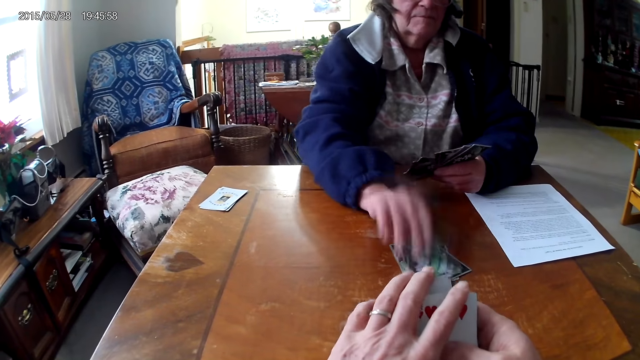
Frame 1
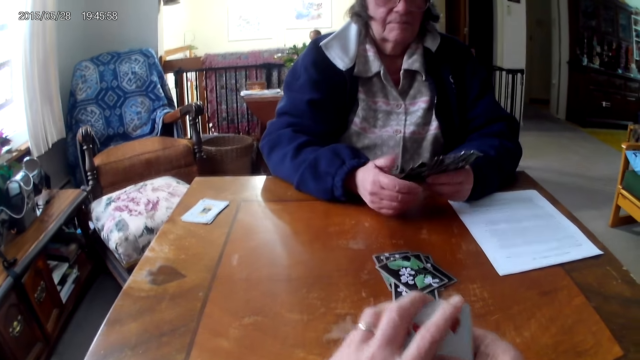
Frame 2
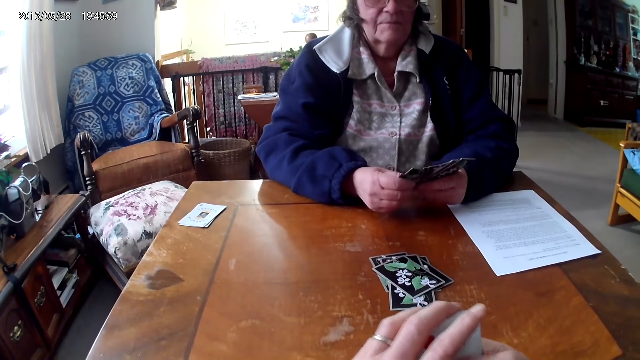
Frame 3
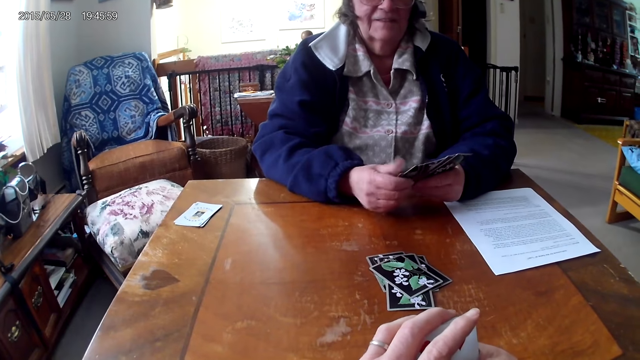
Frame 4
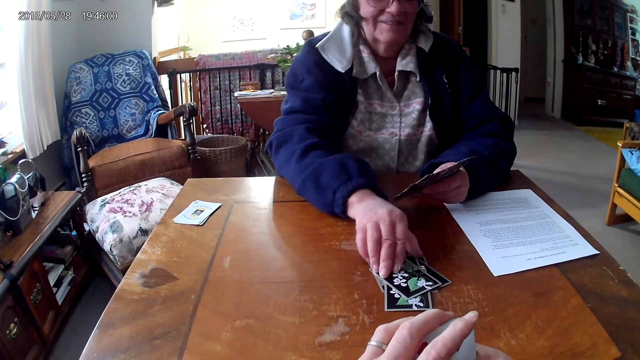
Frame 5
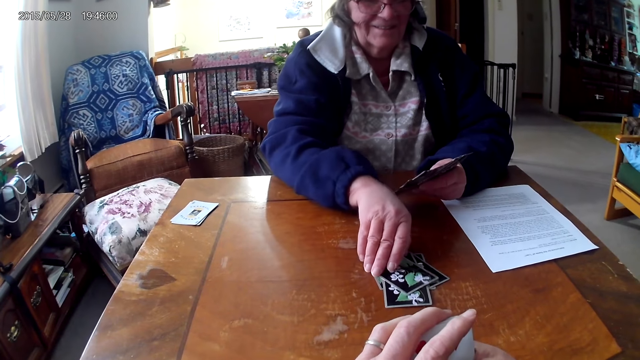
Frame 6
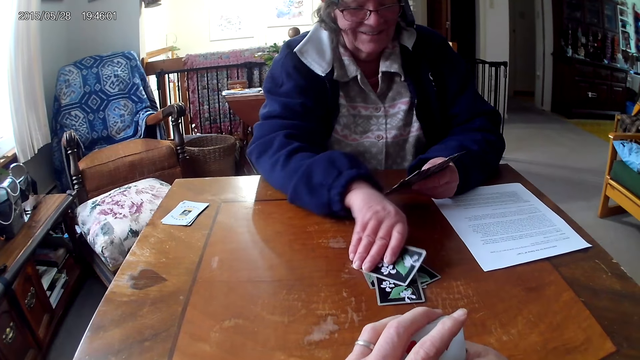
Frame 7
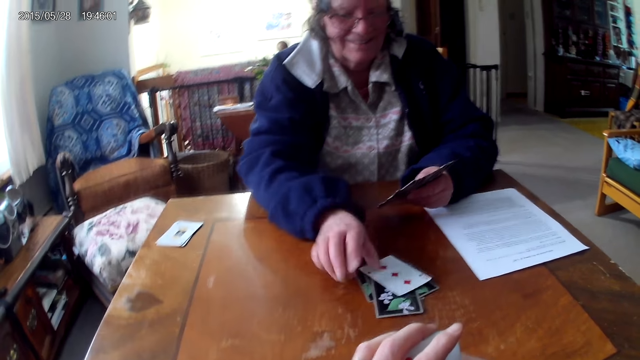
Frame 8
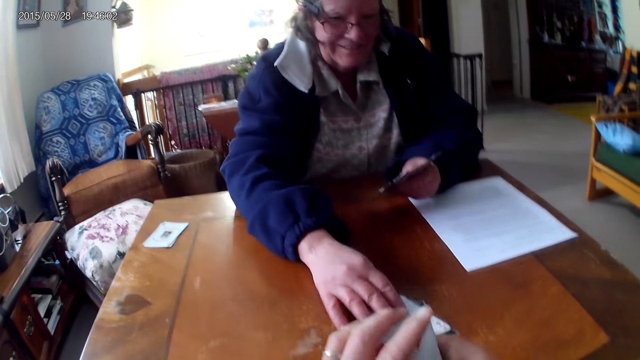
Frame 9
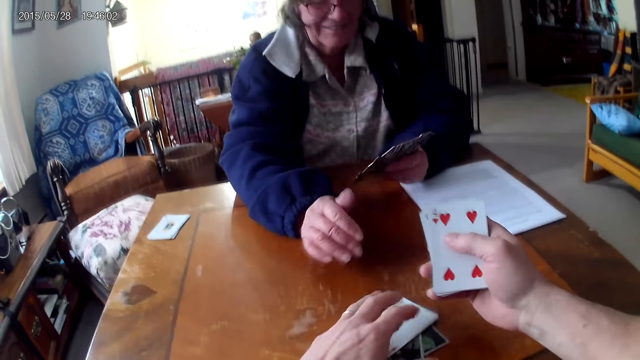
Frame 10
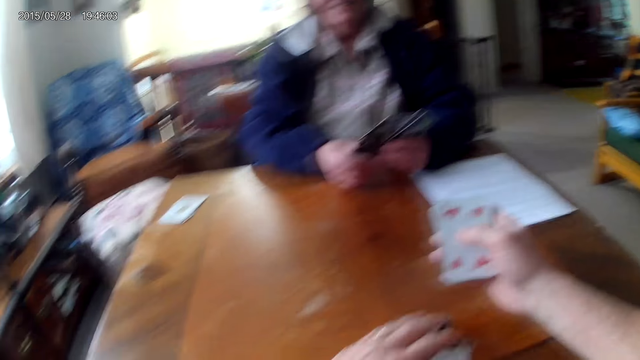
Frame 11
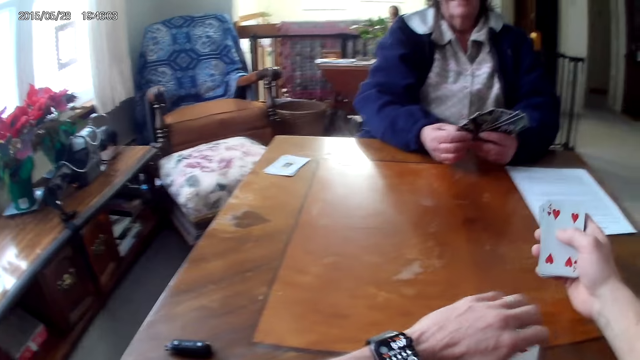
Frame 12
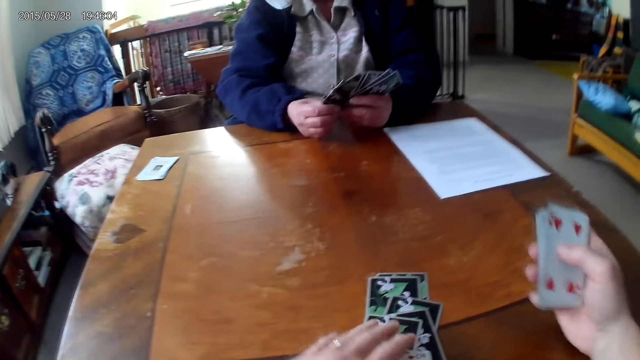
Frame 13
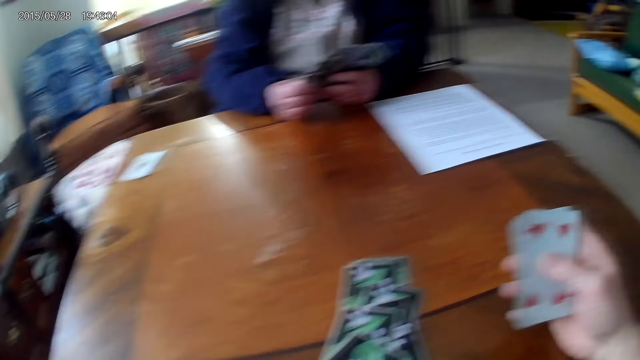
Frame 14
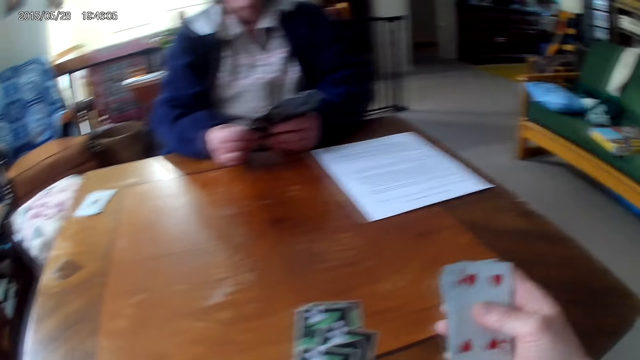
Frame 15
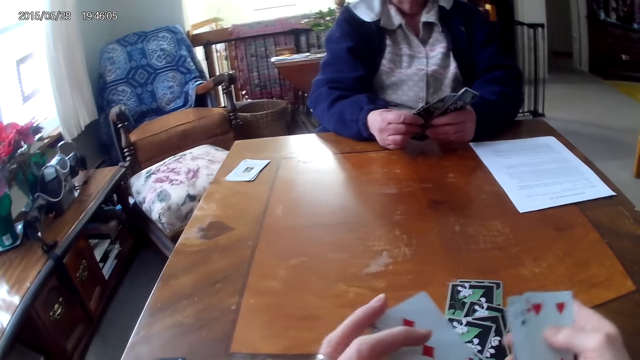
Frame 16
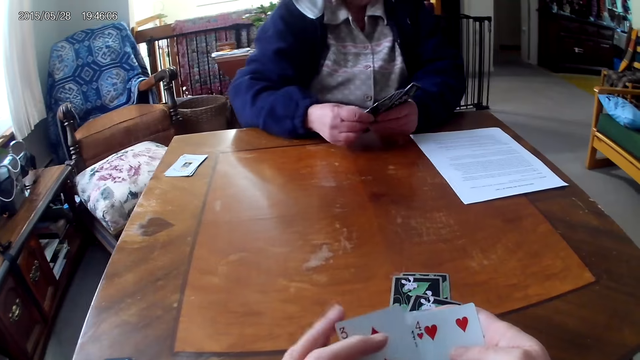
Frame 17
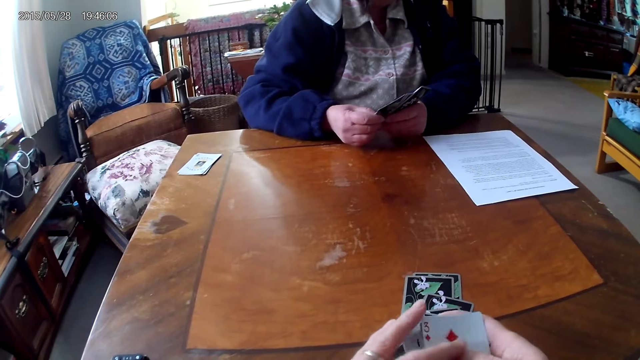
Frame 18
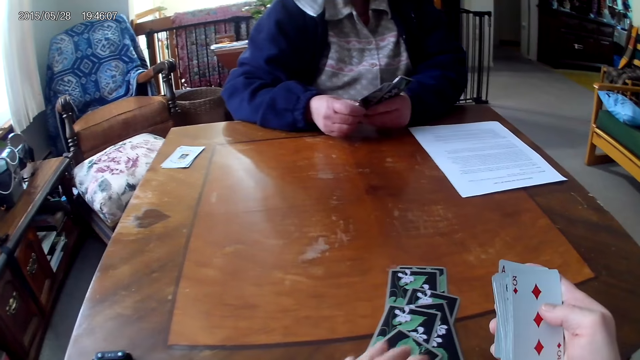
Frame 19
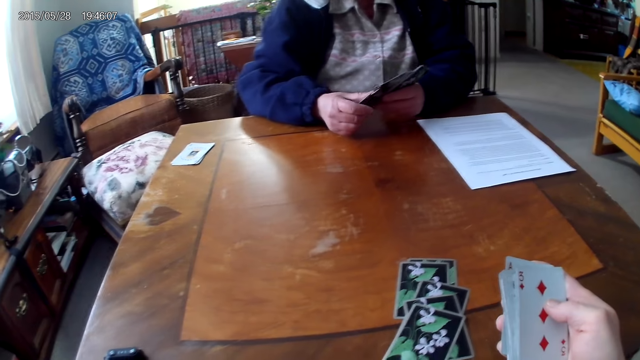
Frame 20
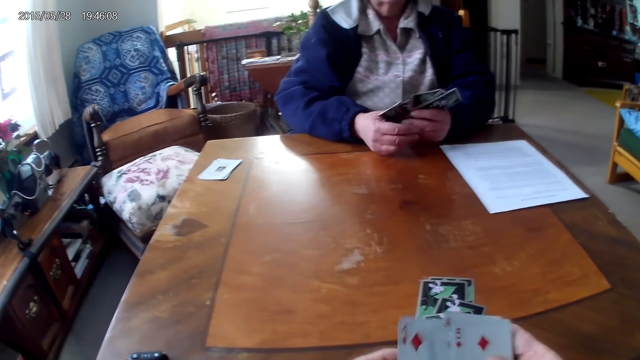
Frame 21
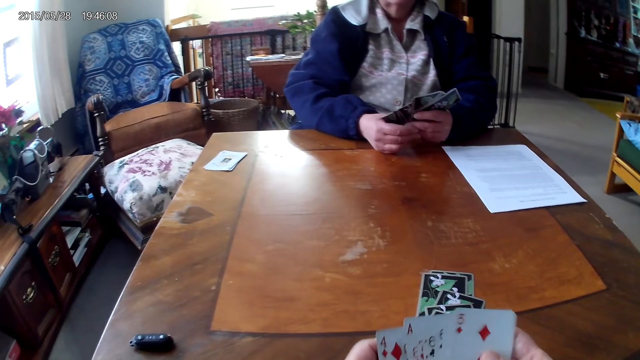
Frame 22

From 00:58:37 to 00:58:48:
A woman puts the card on the table. She looks at the card and pushes the cards to the camera wearer. The camera wearer picks up the cards from the table.

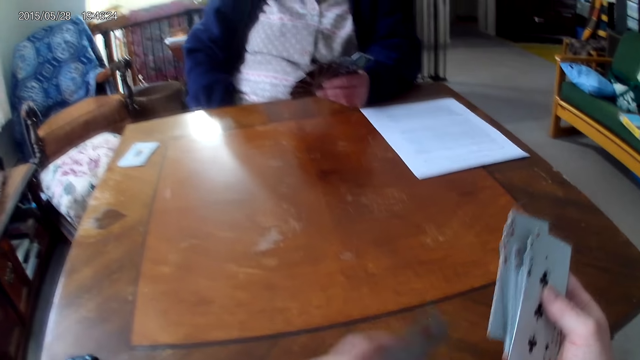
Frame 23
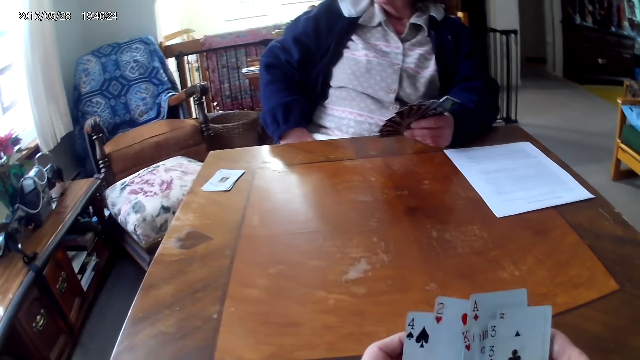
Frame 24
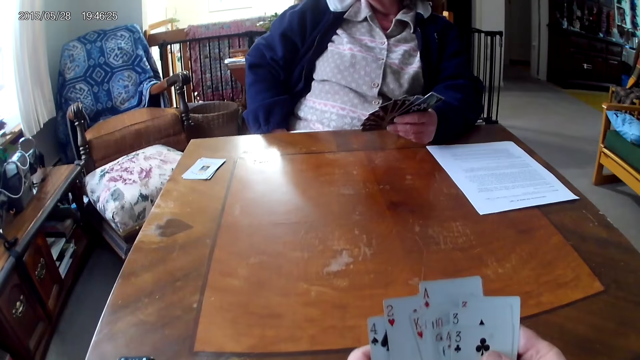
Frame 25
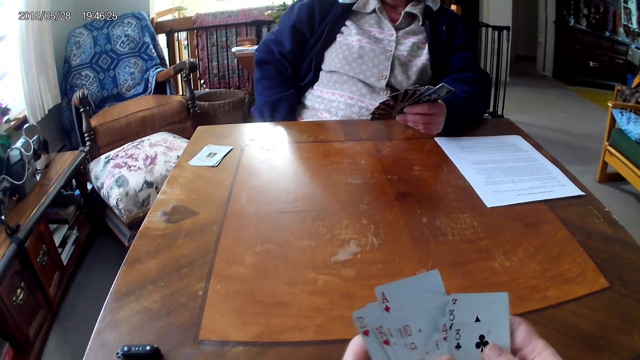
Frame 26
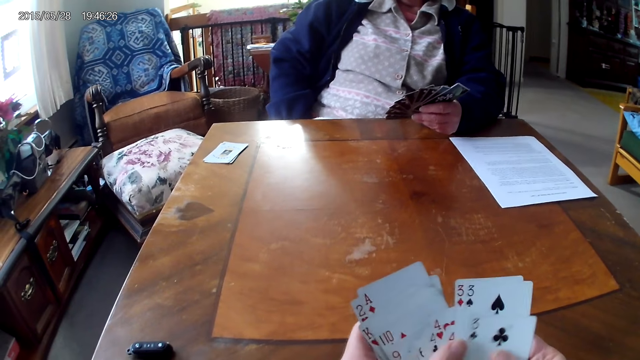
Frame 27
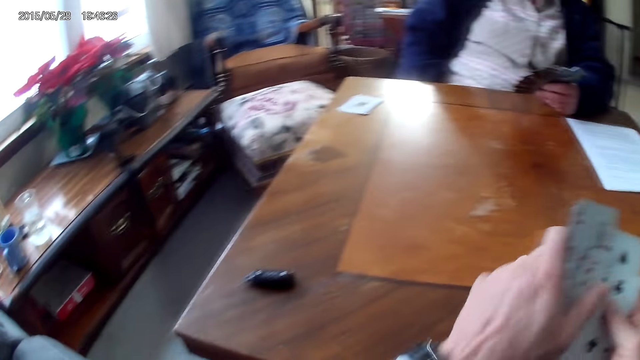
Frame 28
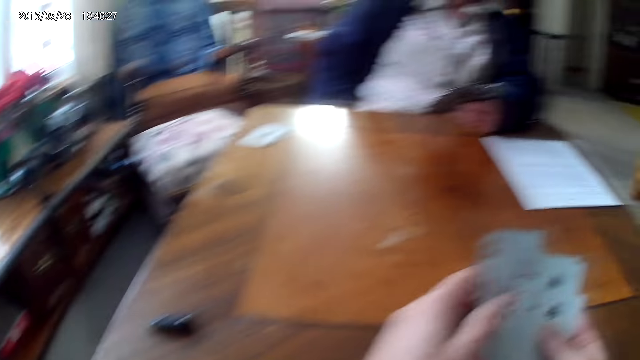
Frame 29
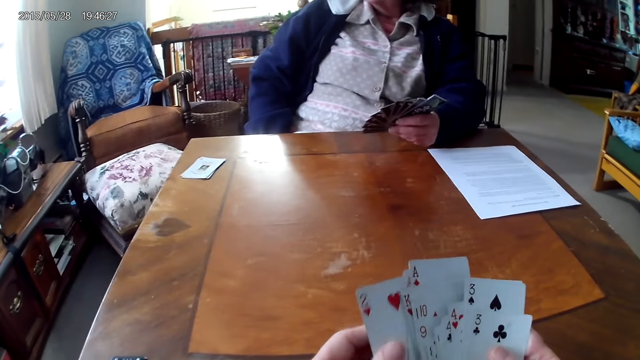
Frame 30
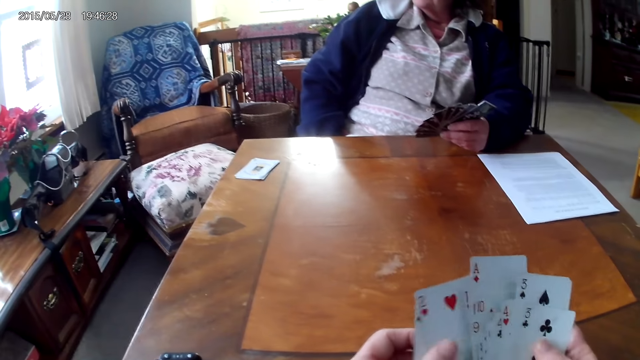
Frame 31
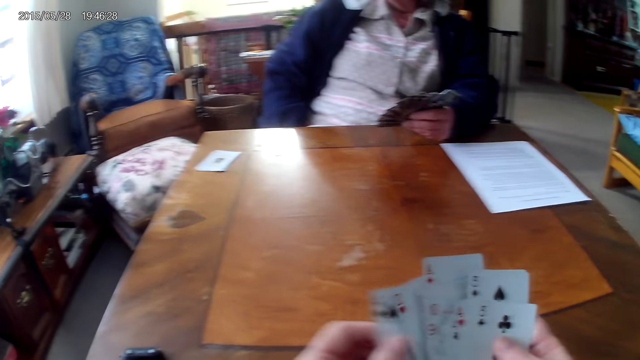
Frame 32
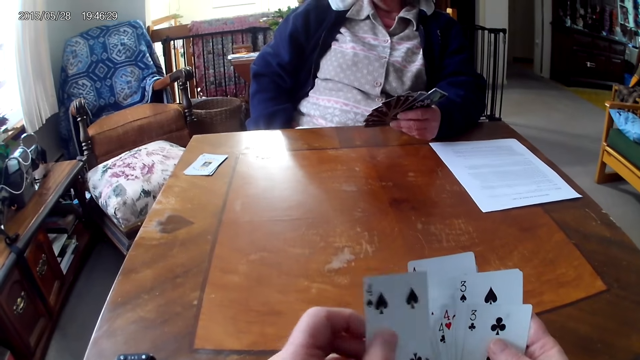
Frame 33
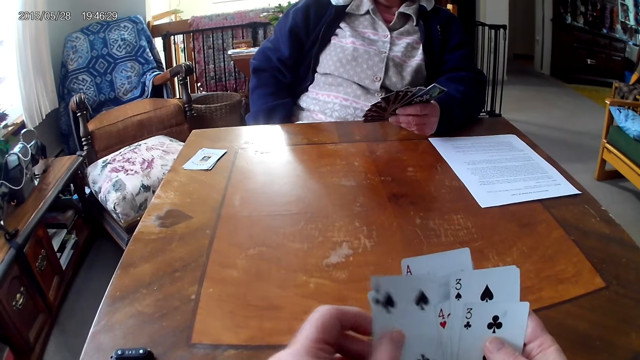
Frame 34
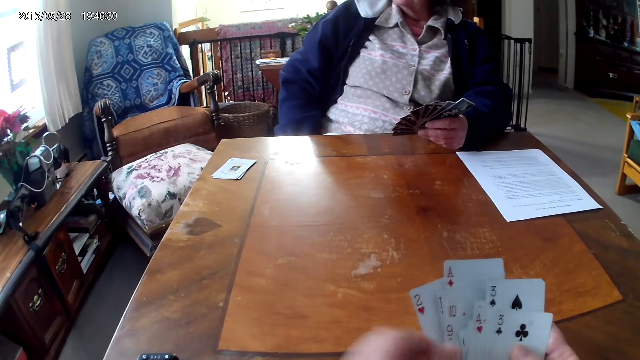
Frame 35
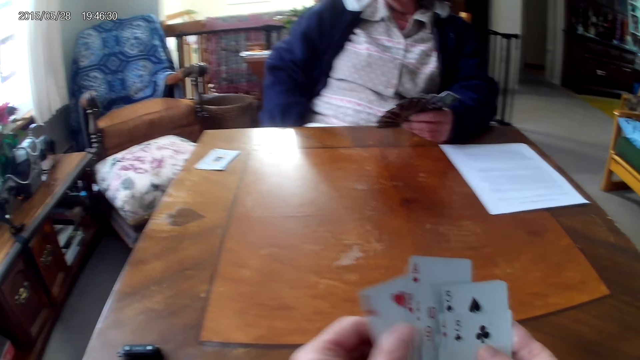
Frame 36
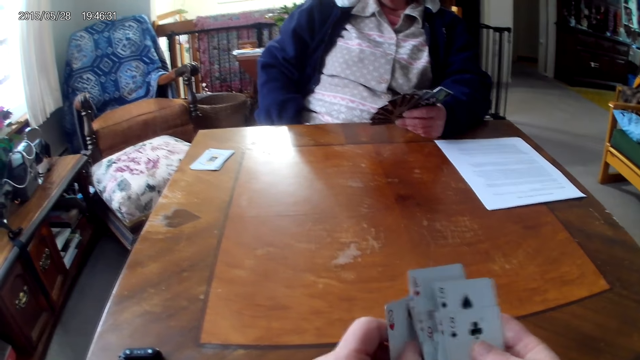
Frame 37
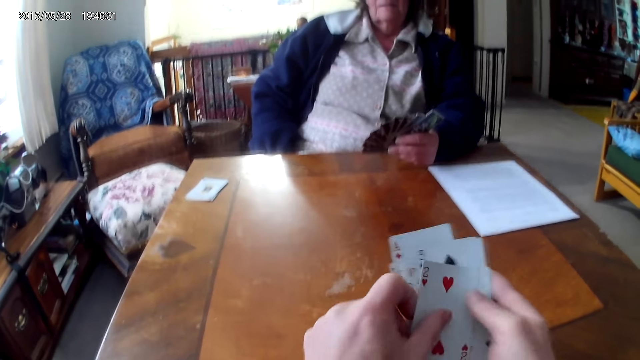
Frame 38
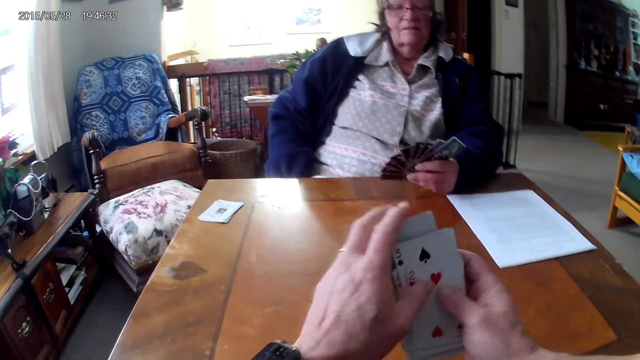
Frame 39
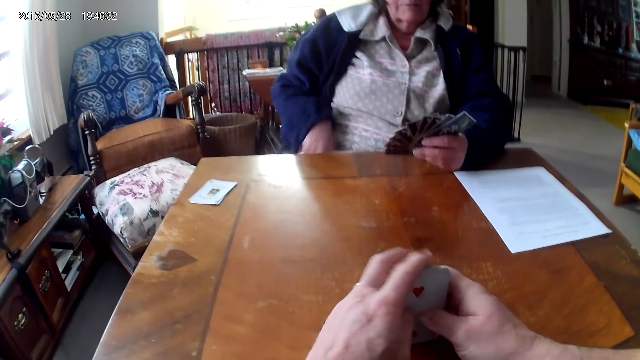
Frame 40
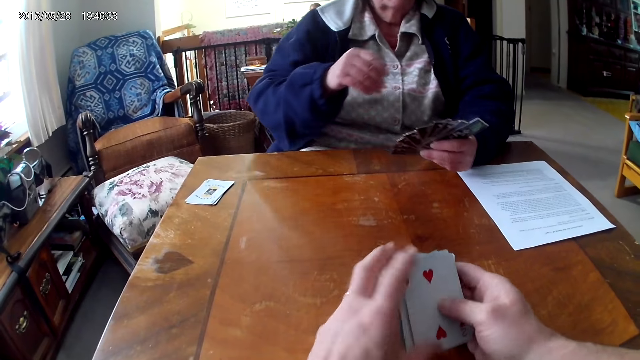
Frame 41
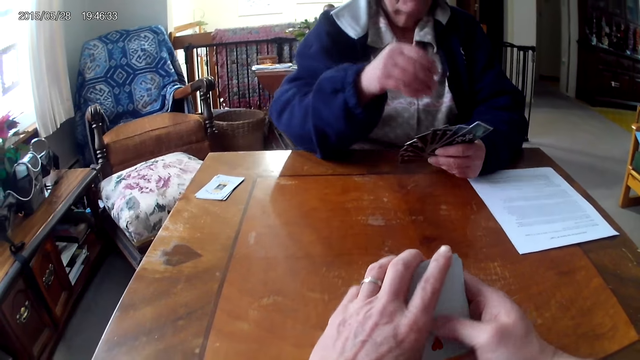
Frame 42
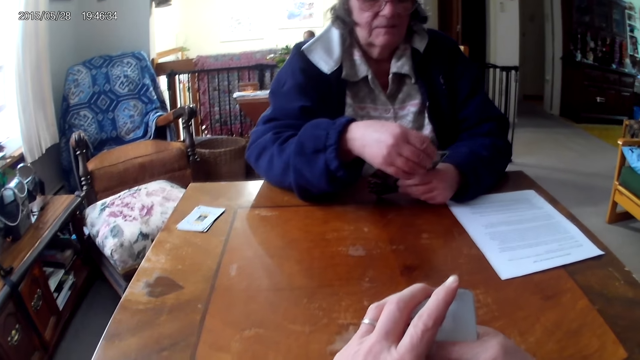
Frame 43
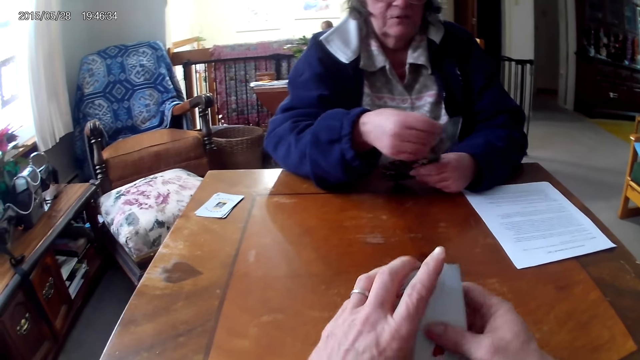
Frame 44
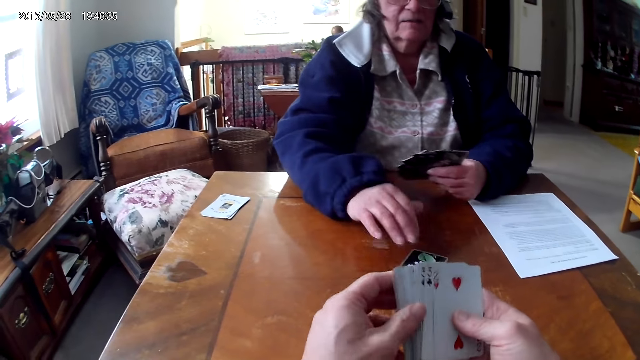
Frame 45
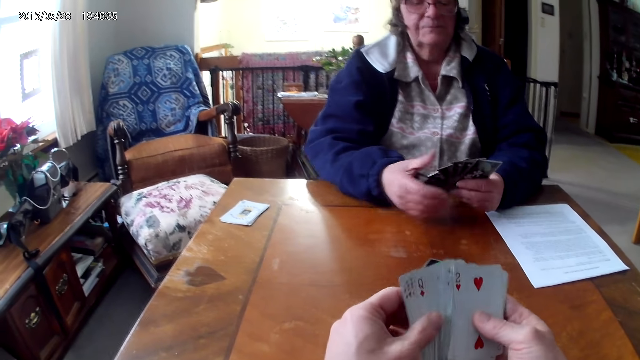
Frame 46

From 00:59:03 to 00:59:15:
The camera wearer arranges the cards. They tap the cards on the table and put the cards together. A woman puts the cards on the table.
